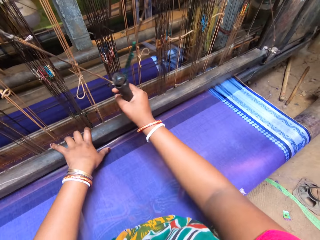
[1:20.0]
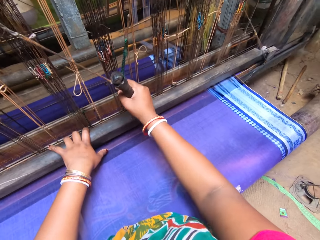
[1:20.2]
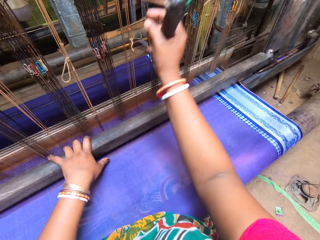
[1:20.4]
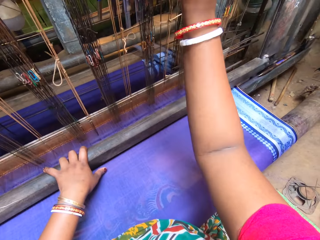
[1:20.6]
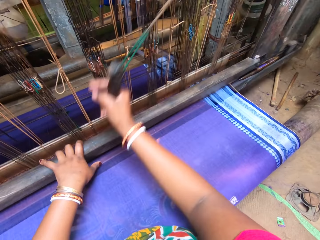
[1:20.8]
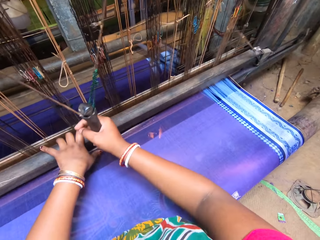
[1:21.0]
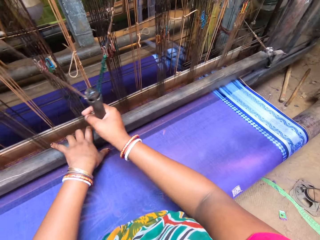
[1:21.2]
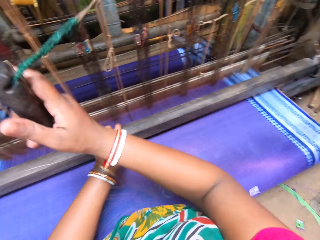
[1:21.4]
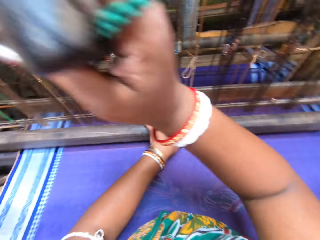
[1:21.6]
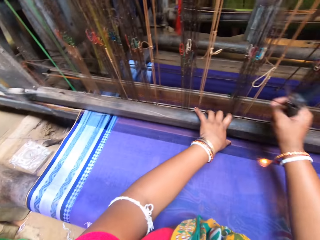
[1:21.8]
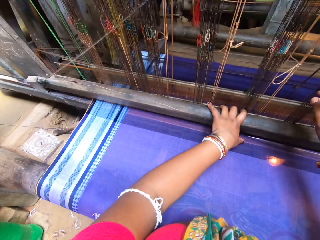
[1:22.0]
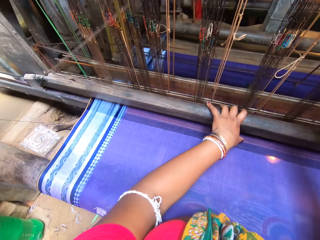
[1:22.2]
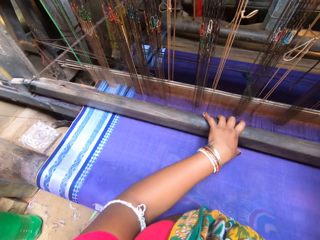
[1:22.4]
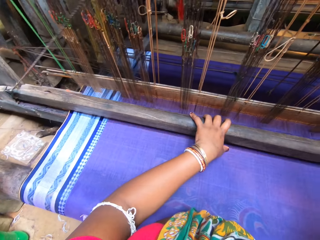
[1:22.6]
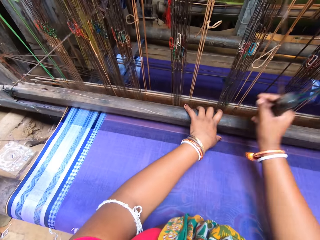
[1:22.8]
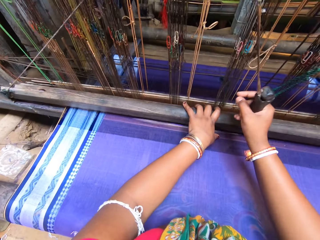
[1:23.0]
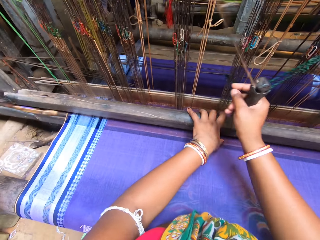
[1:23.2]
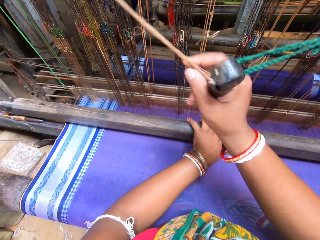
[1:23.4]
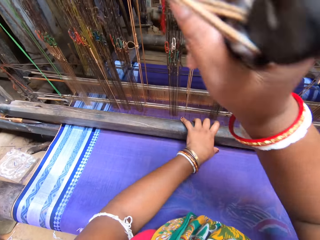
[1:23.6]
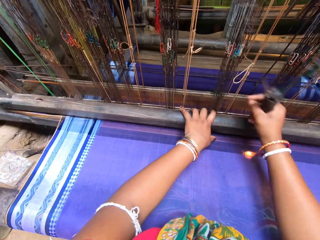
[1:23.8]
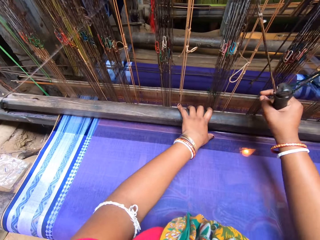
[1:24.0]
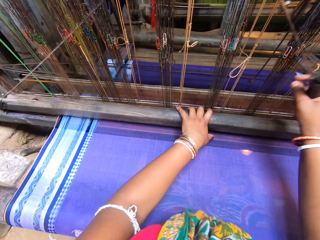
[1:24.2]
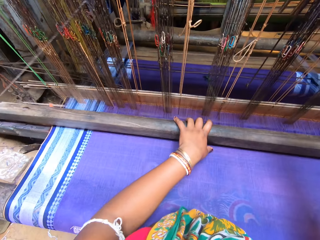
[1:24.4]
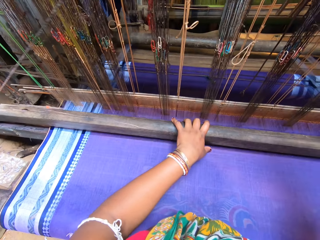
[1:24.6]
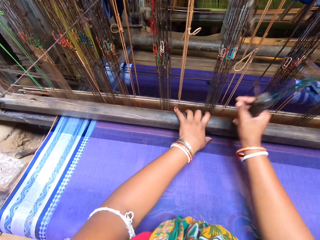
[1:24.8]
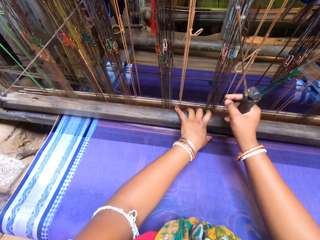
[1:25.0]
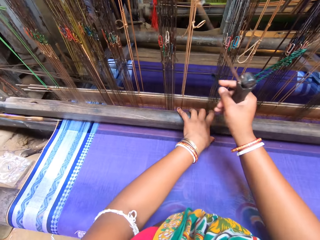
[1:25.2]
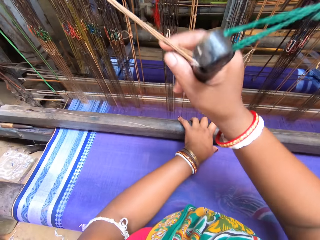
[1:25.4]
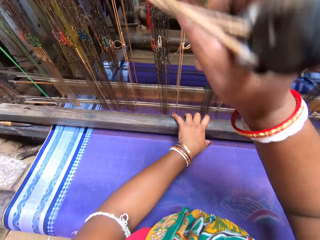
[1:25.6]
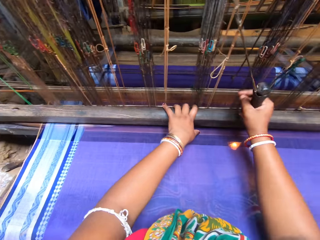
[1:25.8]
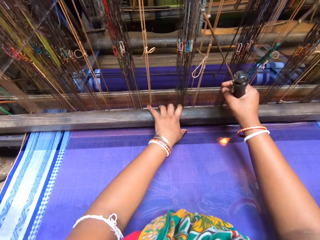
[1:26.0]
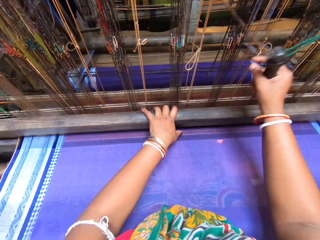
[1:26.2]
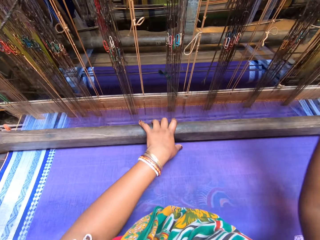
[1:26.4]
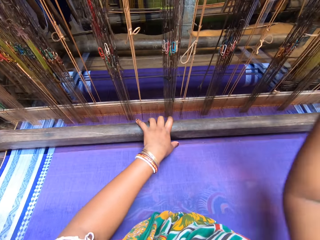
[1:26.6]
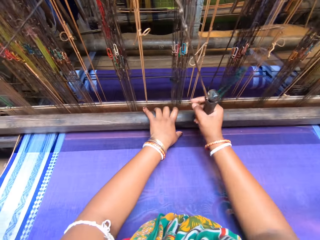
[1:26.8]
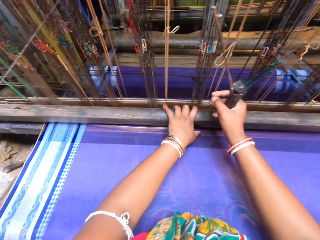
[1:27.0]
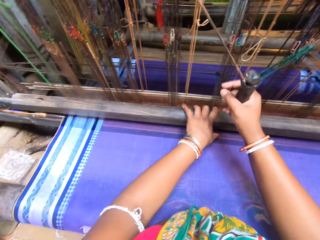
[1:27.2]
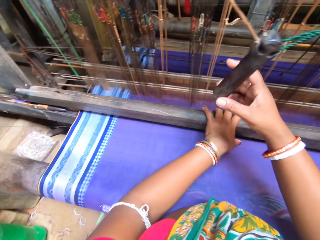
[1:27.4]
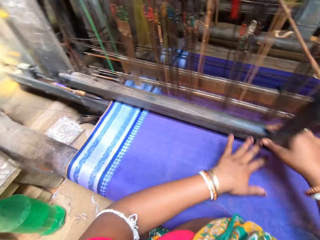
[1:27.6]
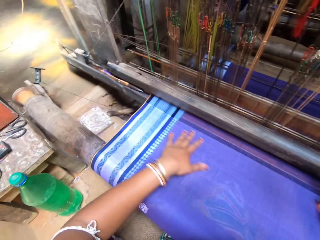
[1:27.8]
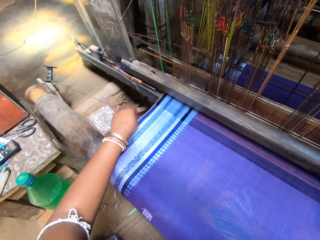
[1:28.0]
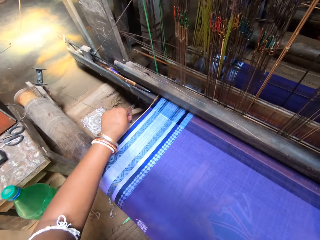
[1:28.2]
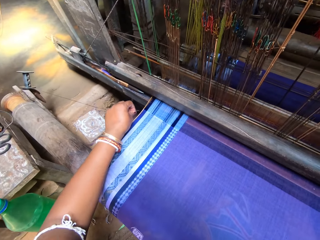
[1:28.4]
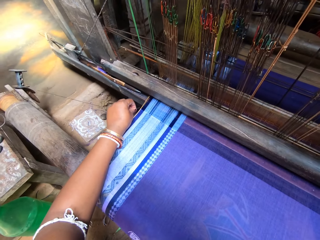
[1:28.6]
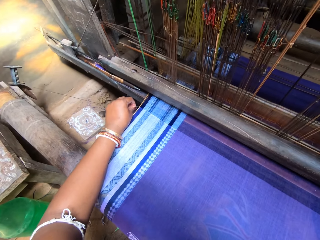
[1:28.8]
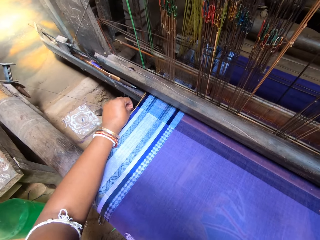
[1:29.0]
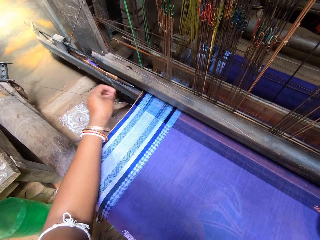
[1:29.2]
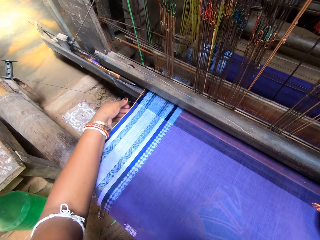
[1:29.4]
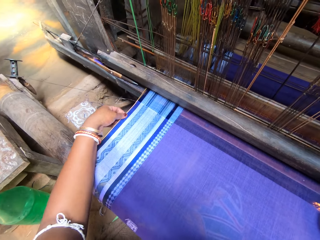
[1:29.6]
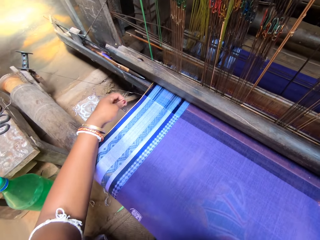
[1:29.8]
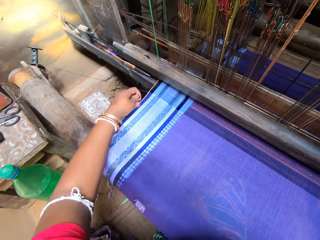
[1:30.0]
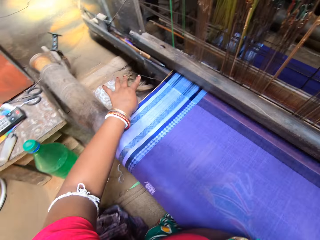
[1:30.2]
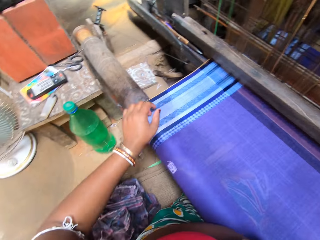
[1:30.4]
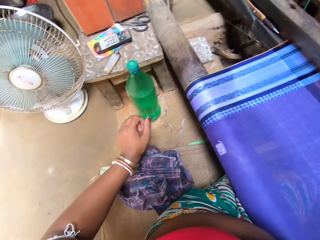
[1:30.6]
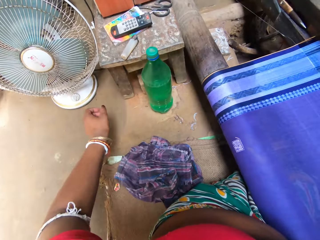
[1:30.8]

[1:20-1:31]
The man converses with the camera wearer. The camera wearer adjusts a weaving yarn with her left hand. She pulls the strings.

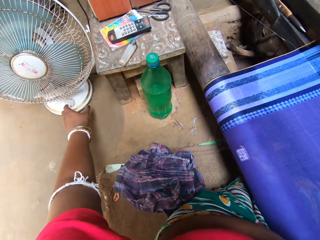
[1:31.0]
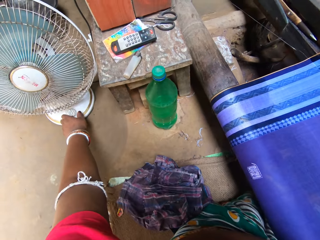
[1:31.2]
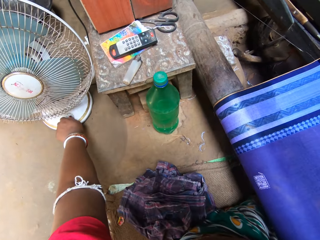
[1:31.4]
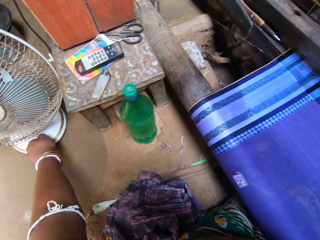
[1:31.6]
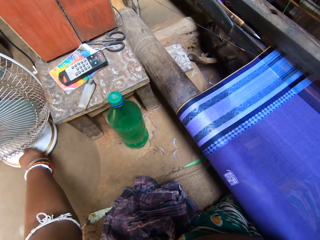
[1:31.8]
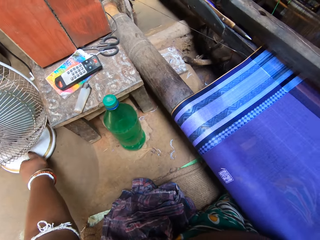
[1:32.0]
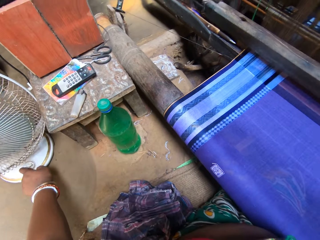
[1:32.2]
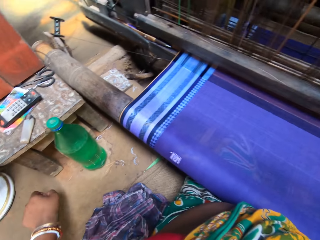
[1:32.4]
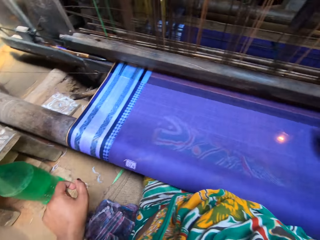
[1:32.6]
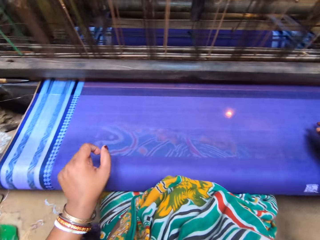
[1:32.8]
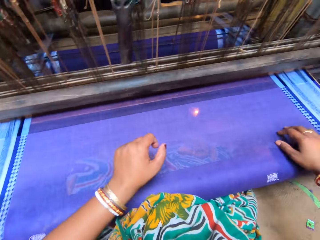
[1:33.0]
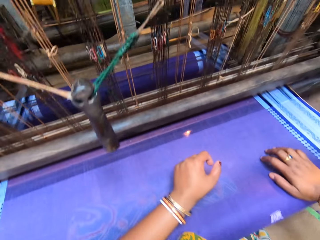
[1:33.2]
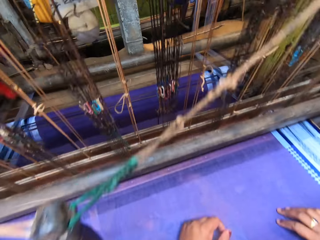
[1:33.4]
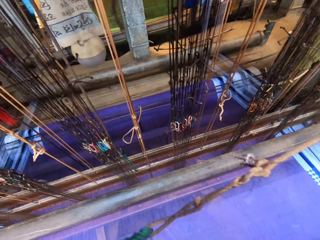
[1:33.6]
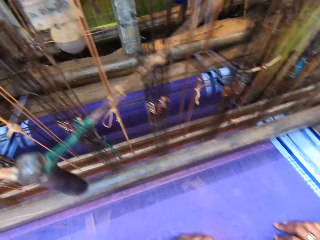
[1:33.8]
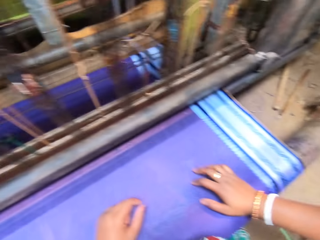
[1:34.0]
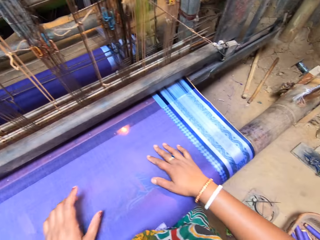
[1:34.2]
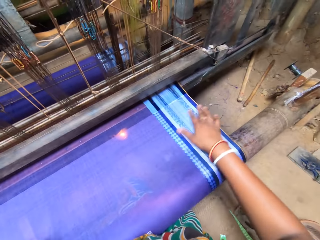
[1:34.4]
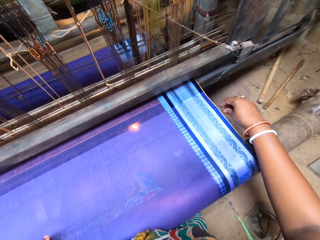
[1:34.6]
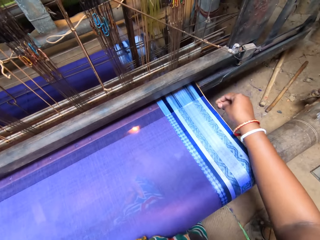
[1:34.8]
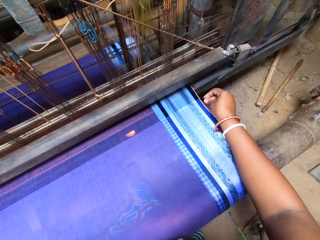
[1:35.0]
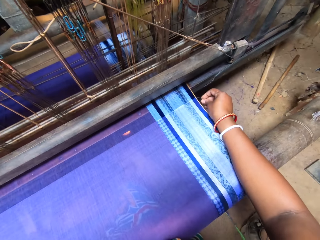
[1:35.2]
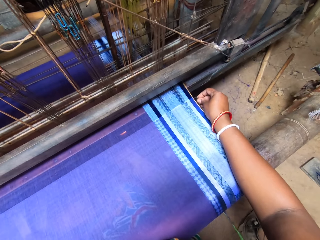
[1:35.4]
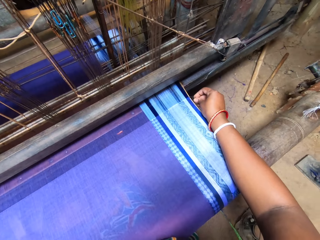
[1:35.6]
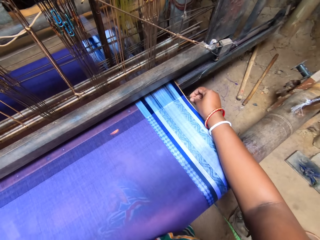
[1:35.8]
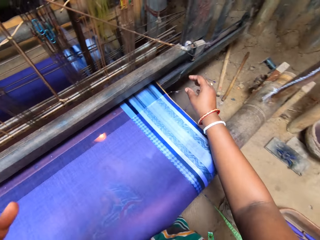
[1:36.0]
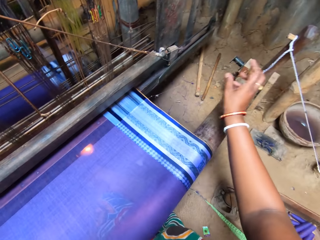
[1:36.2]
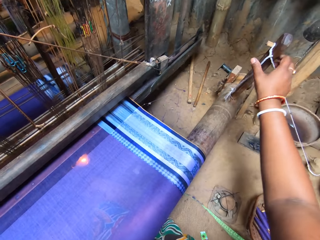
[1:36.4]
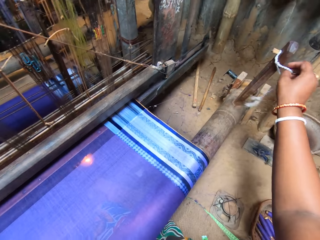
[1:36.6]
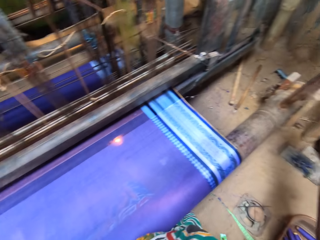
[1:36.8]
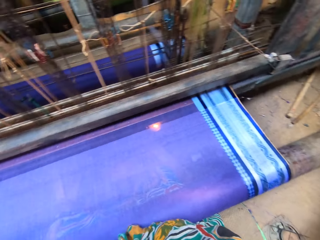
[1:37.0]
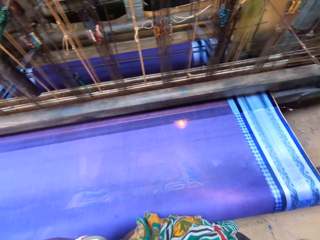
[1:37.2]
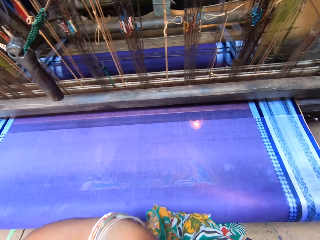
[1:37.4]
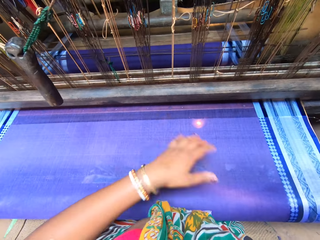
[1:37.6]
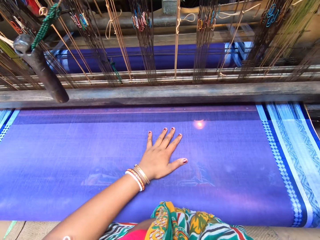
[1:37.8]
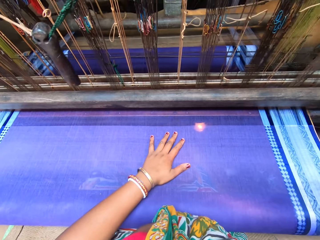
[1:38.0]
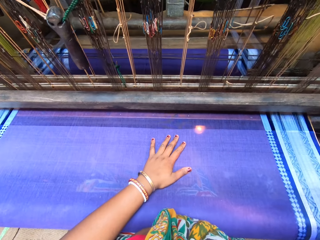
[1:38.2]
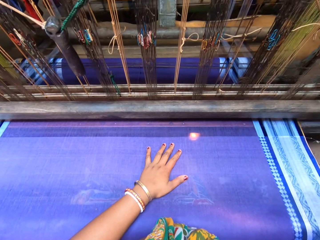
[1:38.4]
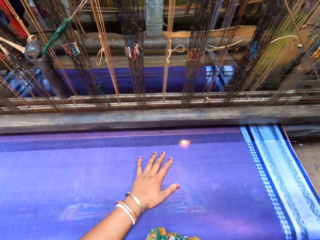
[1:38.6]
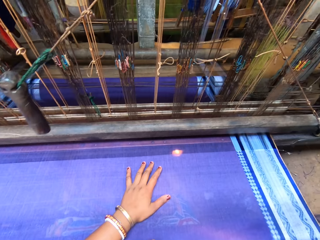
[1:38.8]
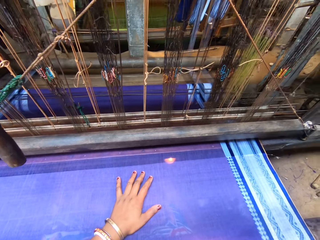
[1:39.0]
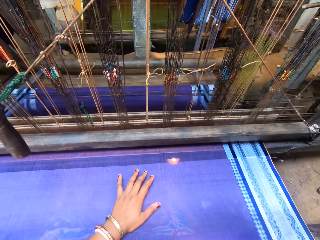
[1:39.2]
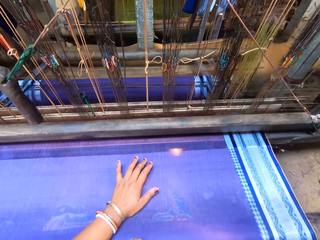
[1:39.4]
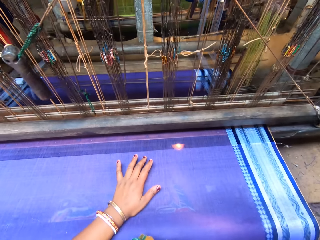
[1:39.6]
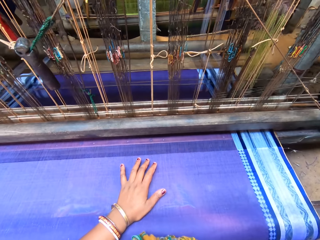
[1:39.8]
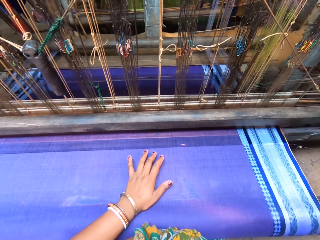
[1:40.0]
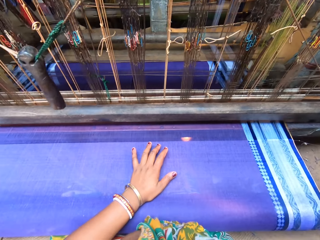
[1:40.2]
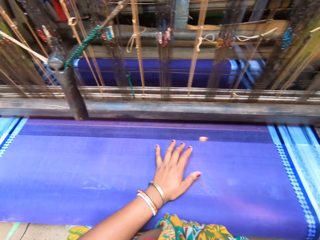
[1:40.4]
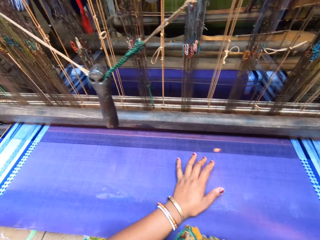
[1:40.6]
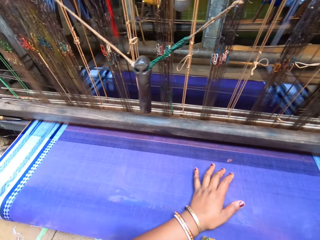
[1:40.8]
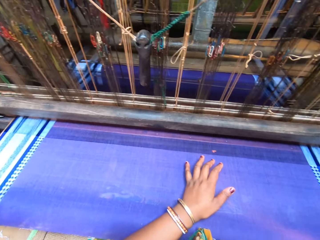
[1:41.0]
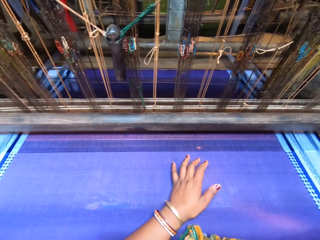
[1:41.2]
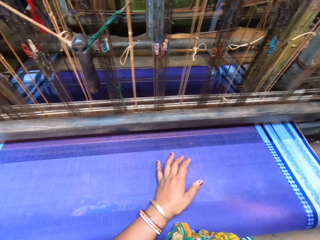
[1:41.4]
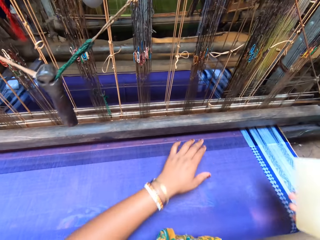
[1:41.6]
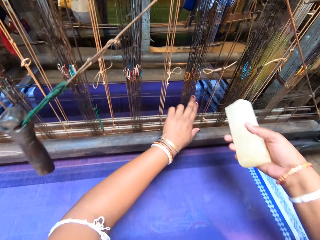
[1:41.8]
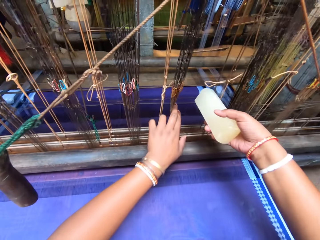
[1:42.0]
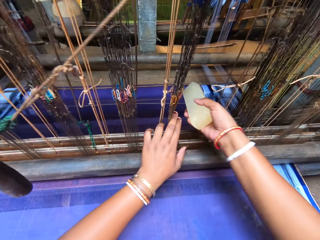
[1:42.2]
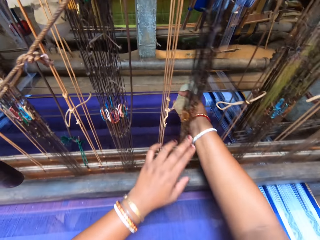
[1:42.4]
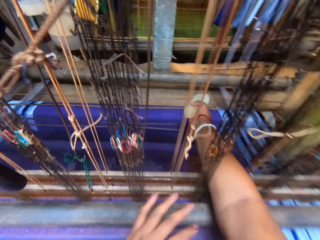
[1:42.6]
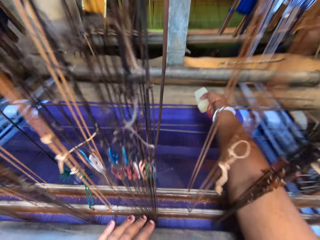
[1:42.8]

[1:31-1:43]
The camera wearer switches on a fan with her left hand. She smoothens the weaved yarn with her right hand. She adjusts a weaving yarn with her right hand. She touches the string. She loosens a rope on a loom shuttle with her right hand. She pulls the rope. She holds a block with her right hand.
